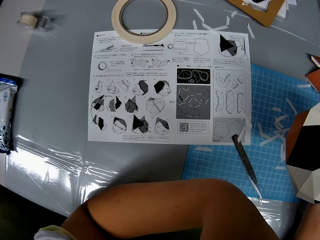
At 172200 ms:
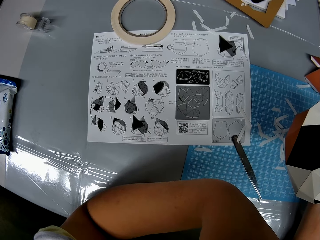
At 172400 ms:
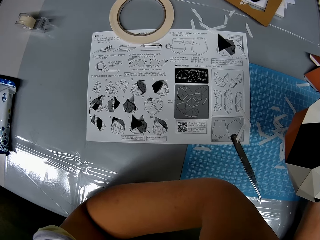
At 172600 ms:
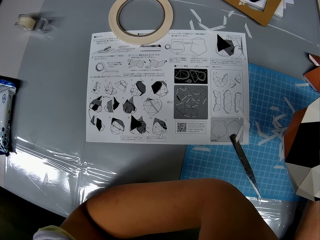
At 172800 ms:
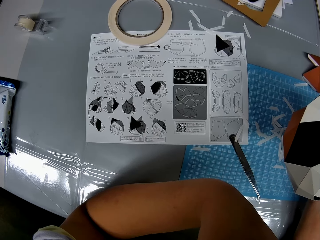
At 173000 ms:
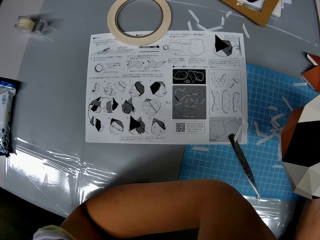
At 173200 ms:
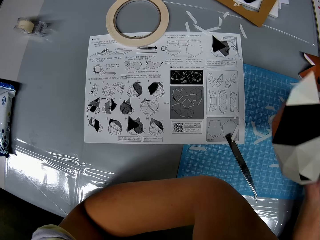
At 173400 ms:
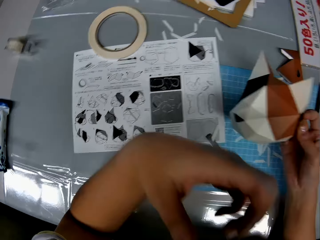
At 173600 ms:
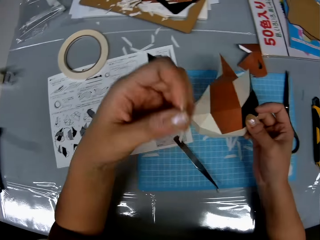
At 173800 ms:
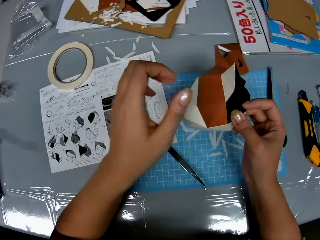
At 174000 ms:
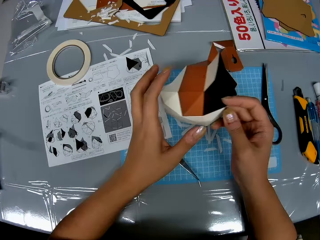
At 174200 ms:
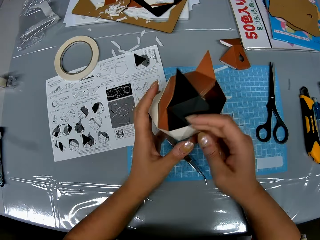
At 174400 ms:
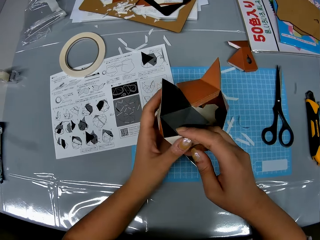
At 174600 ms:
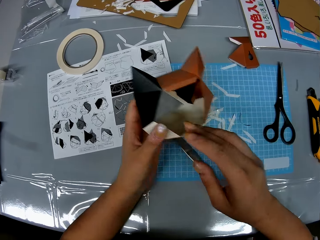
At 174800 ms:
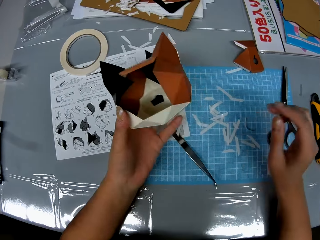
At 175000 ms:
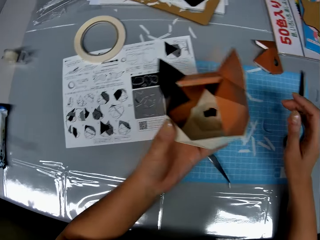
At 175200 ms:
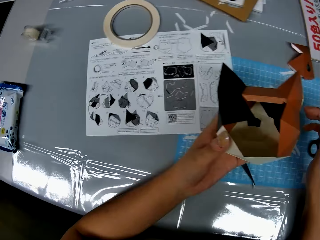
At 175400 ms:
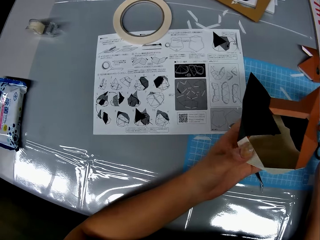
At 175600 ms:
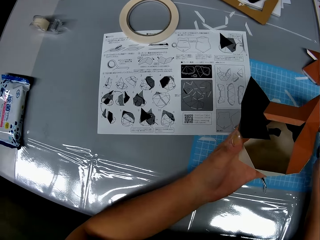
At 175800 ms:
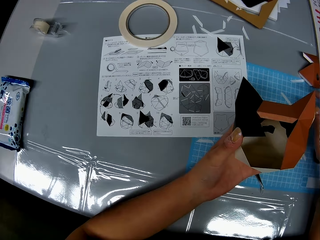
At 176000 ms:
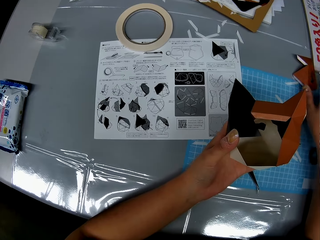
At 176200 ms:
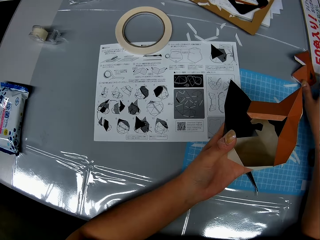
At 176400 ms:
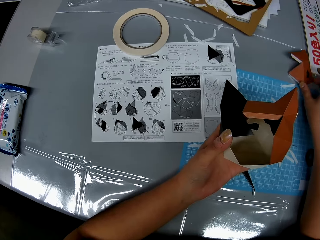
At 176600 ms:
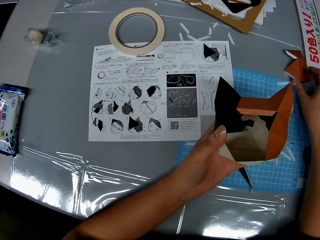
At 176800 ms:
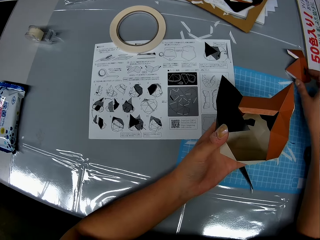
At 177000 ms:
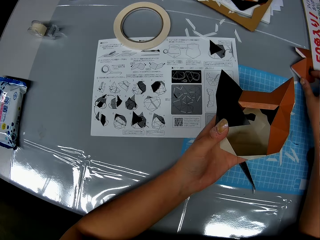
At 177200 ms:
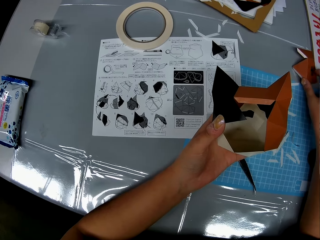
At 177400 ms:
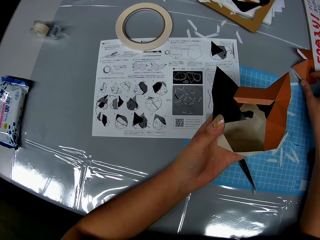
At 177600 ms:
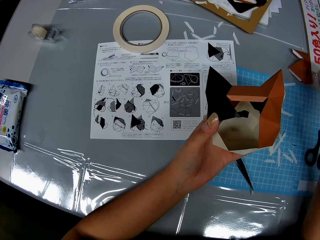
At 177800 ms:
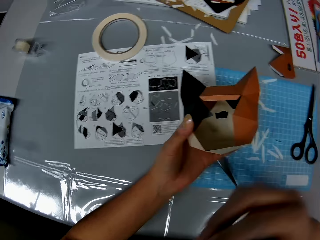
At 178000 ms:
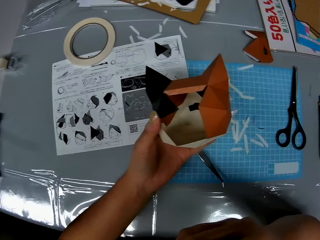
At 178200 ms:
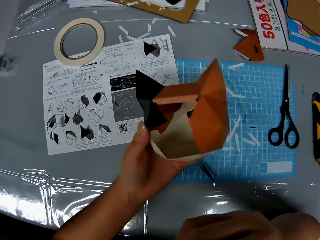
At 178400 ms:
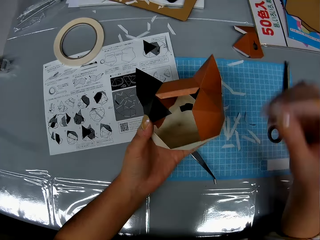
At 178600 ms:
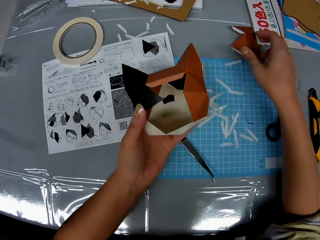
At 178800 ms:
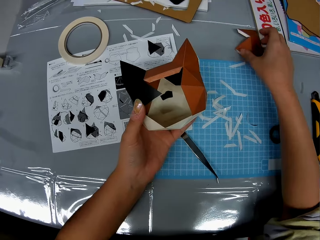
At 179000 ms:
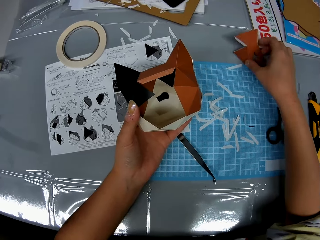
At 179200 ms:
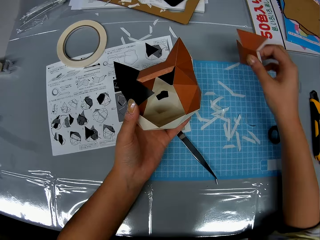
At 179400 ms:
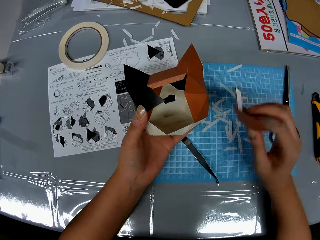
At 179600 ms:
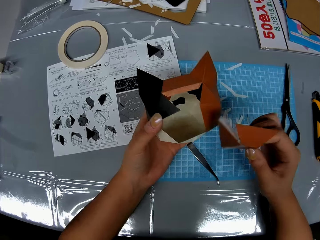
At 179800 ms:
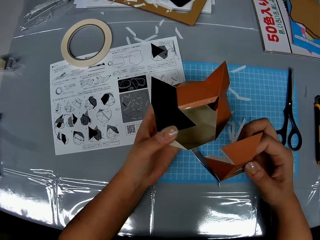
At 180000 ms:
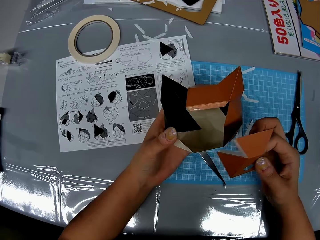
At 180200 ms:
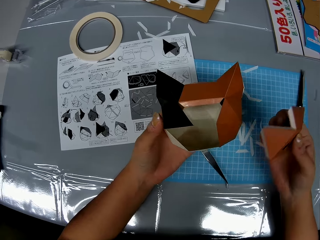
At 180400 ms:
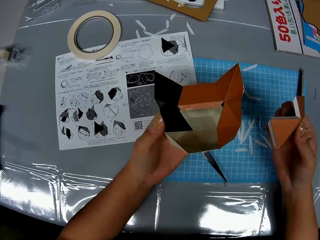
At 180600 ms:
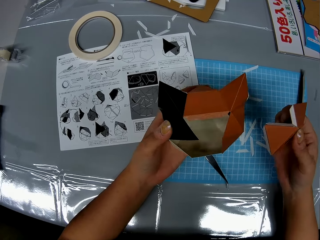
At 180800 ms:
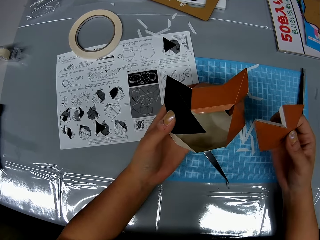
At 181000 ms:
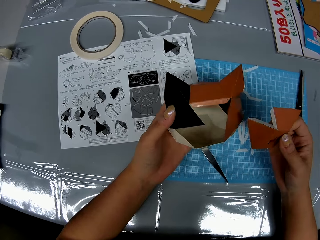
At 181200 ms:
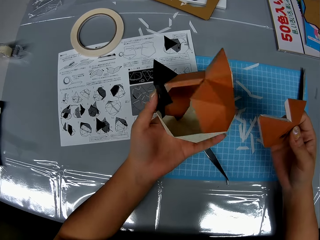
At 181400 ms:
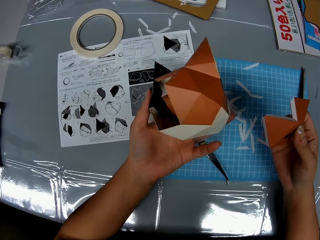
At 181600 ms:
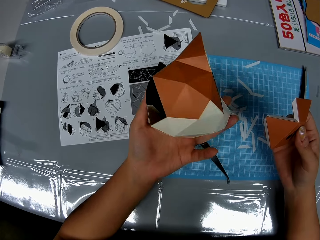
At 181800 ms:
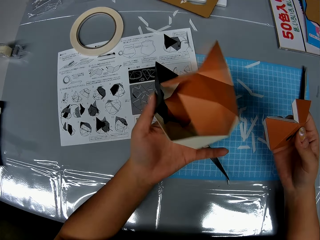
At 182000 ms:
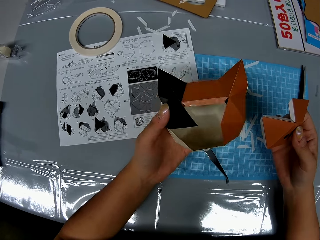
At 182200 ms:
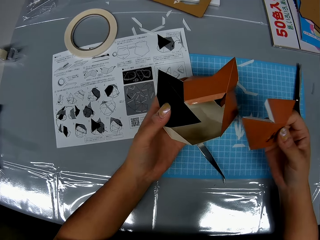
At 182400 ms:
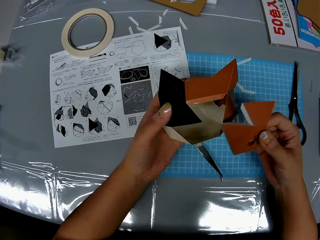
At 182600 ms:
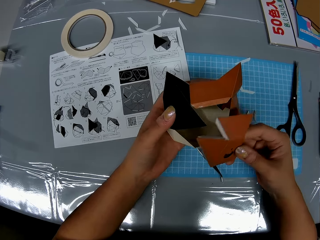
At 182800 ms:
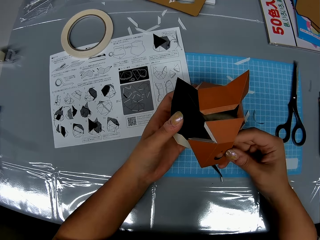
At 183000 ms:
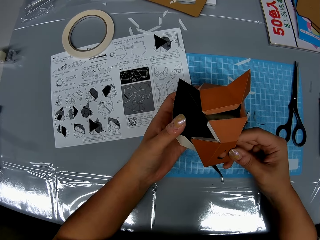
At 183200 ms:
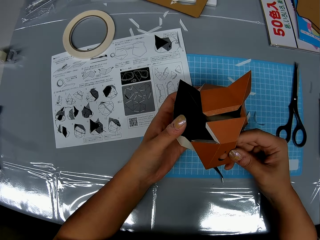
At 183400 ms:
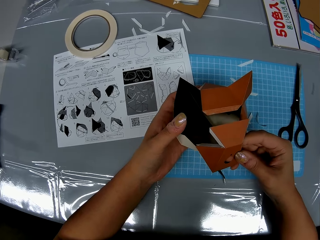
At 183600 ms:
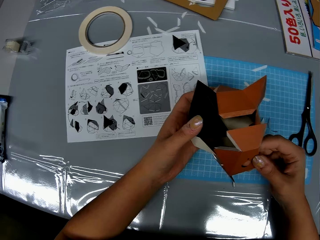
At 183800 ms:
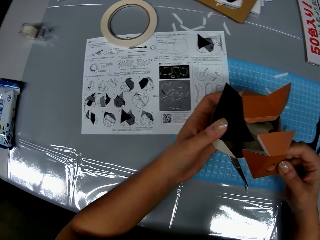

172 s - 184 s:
The camera wearer holds the model with both hands. They hold the model with one hand. They touch the model piece. They pick up another piece of paper on the table. They lift their hand. They cough into their left hand. They pick up the piece of paper on the table. They look at the model.

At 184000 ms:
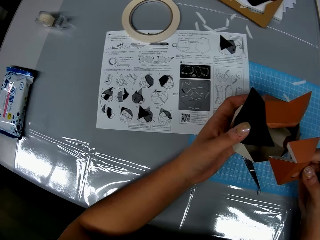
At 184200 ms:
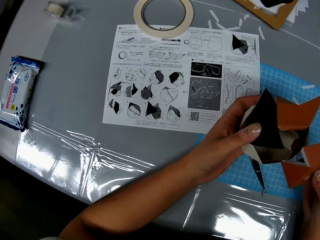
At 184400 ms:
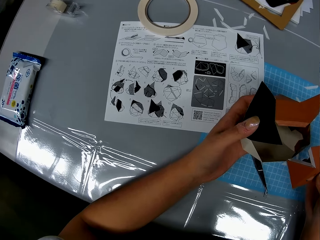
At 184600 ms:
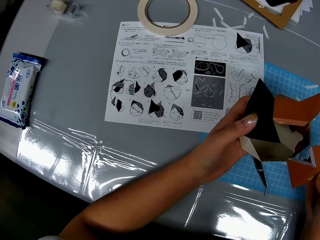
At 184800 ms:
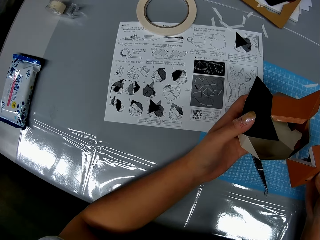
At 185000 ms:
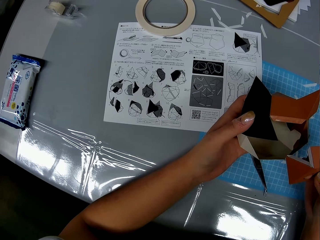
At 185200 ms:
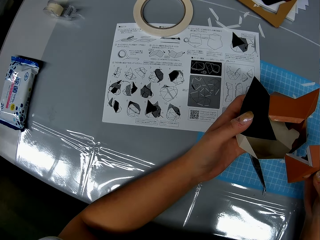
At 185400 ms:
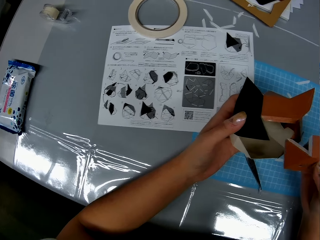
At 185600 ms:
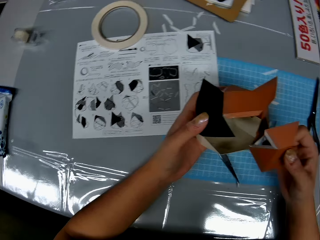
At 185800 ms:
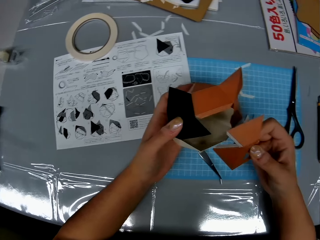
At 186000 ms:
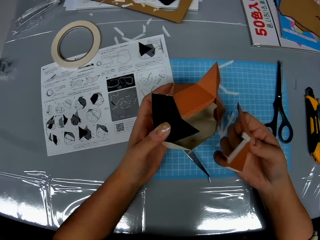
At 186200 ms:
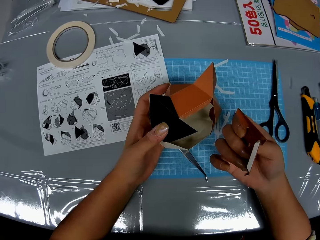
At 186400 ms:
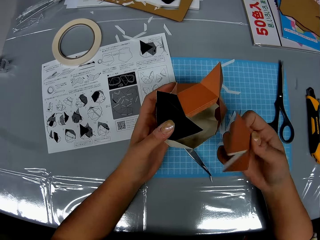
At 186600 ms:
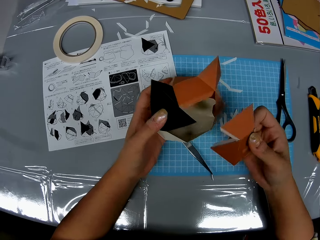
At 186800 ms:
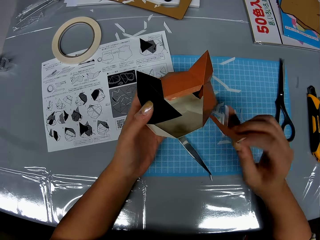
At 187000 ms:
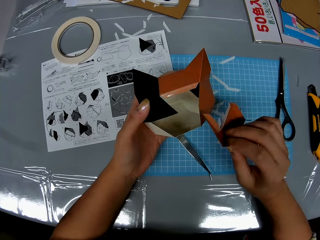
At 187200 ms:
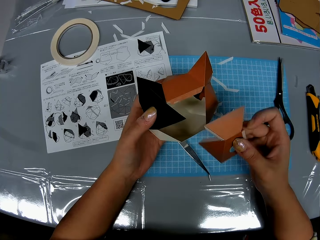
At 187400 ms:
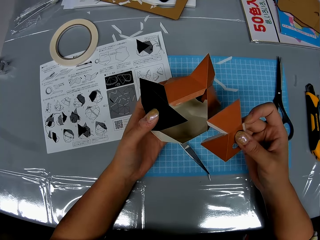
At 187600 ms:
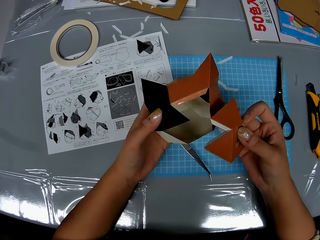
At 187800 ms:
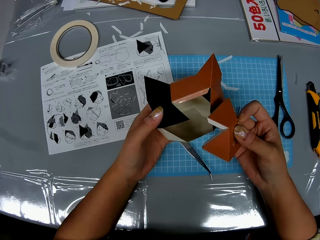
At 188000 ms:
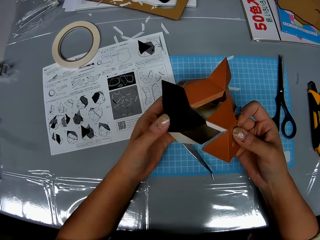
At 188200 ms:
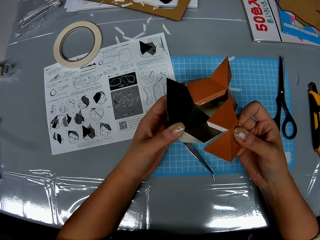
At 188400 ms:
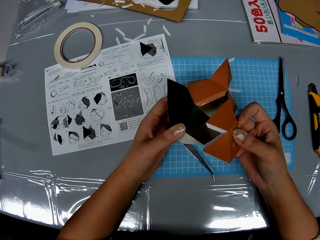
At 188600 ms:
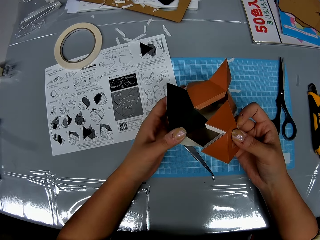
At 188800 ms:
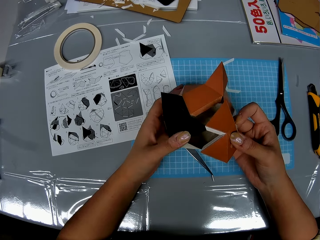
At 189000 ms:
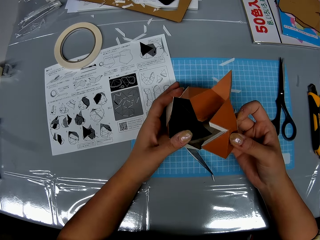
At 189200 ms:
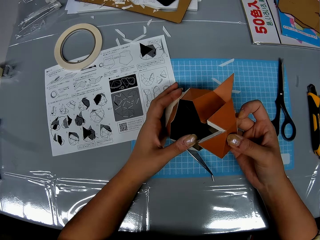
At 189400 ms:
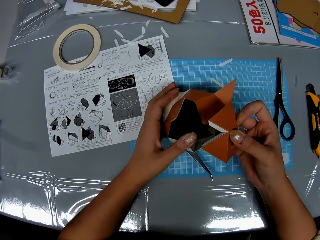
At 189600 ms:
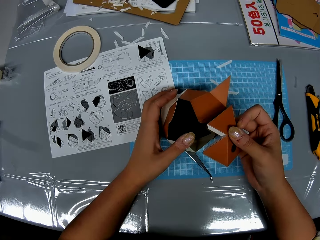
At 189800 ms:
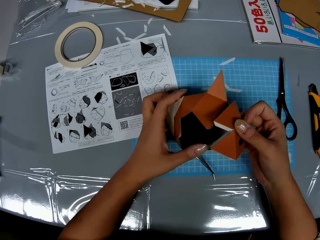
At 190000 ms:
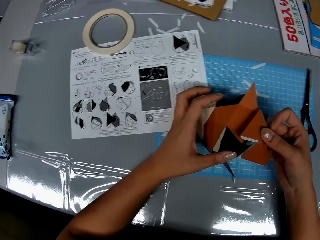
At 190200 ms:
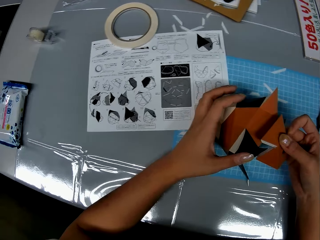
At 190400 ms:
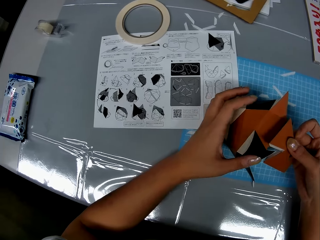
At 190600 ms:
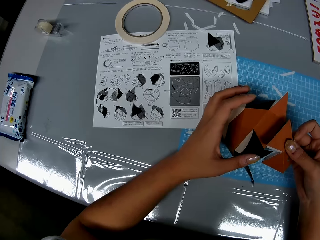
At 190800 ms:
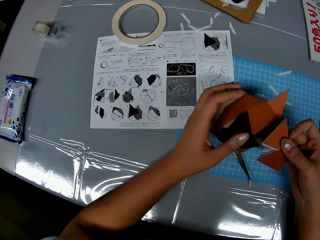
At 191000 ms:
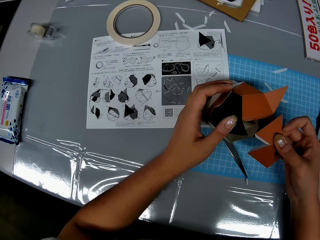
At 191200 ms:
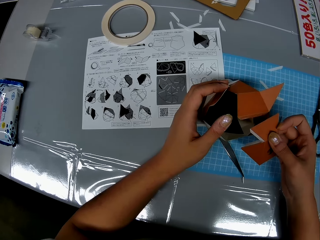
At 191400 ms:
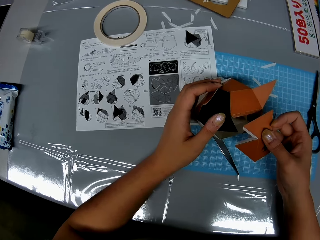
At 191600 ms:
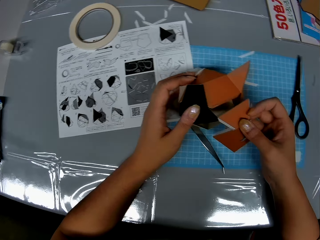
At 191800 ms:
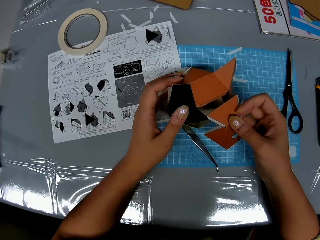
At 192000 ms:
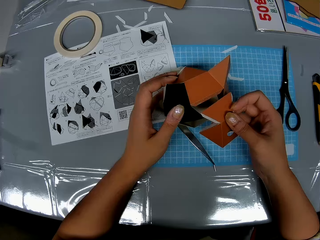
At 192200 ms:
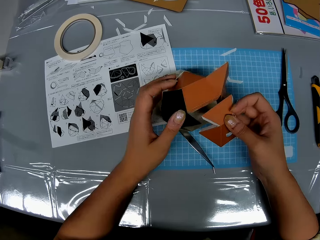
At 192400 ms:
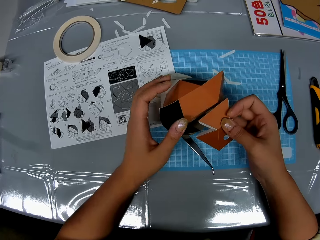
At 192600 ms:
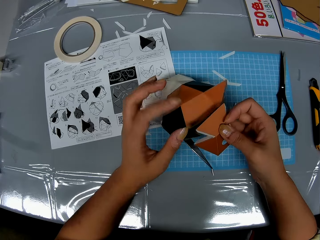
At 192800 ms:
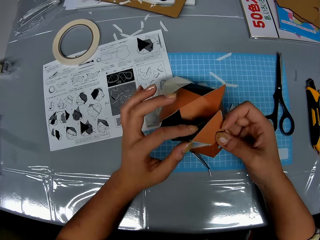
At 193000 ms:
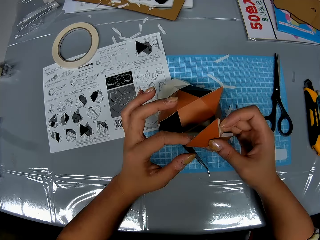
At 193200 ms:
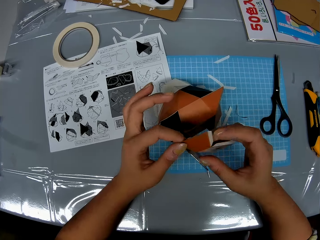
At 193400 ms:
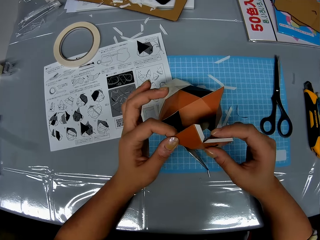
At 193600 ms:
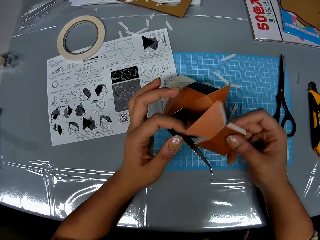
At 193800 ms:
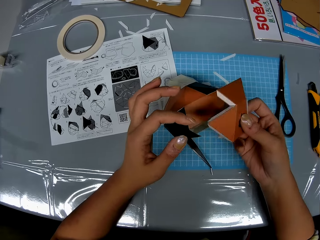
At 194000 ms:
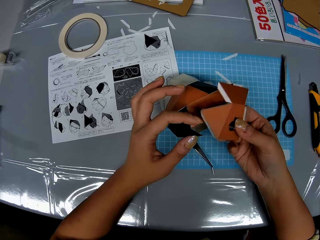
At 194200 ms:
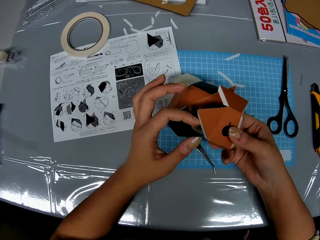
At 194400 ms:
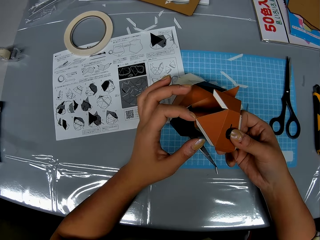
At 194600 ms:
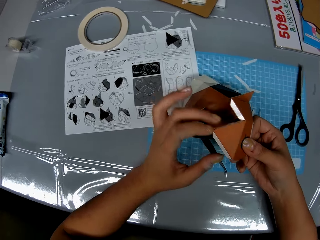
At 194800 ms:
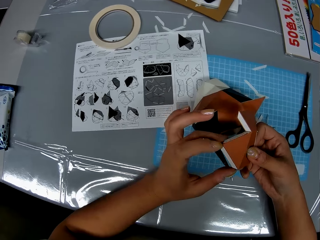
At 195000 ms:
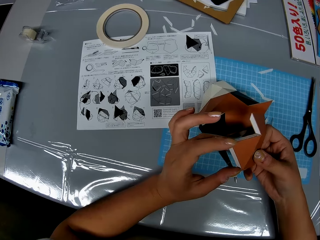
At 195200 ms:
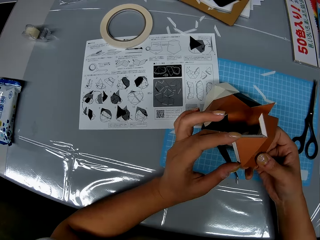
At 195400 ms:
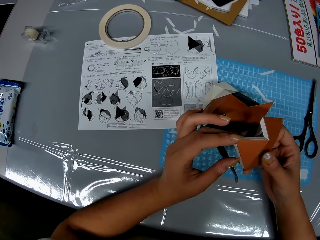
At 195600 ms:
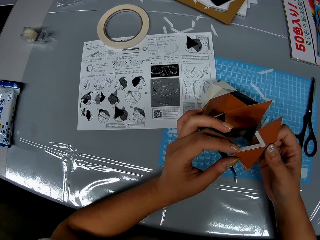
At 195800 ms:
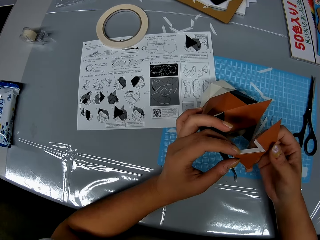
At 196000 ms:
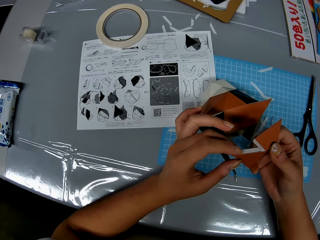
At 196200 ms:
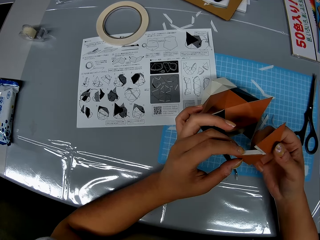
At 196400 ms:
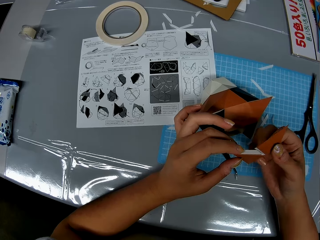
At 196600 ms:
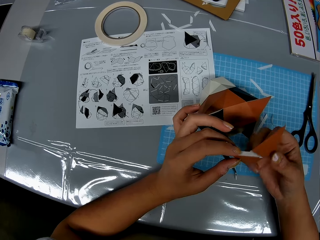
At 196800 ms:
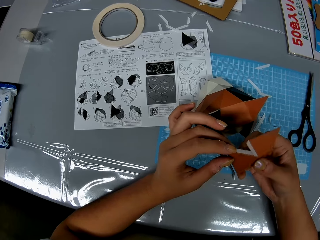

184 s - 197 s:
The camera wearer reads the instructions. She holds the model piece. She drops the paper craft on the table. She adjusts the piece of paper in her hand.
